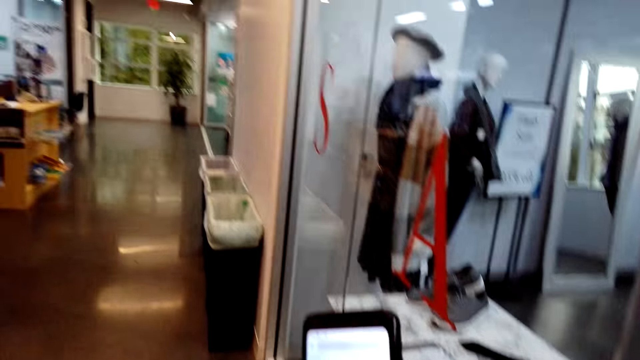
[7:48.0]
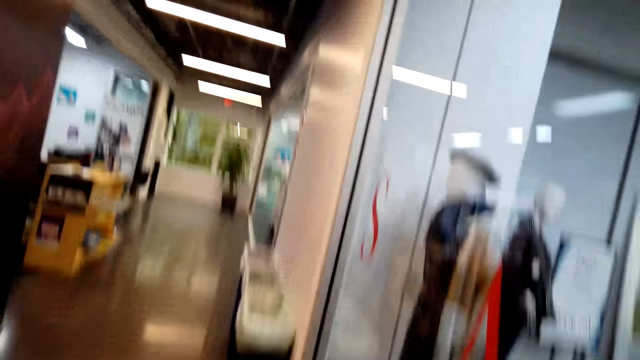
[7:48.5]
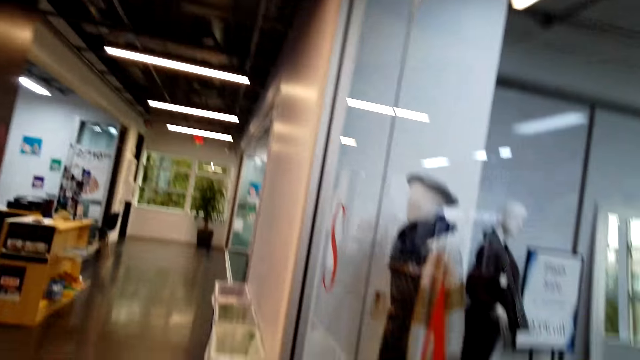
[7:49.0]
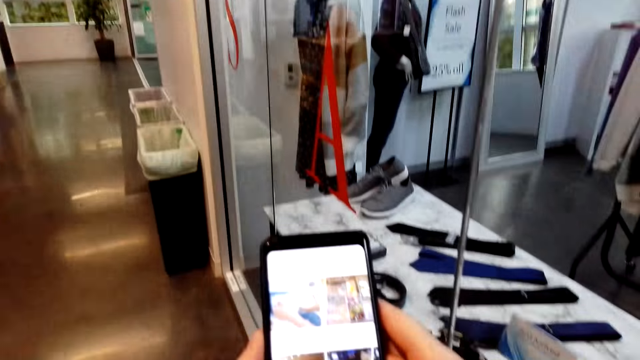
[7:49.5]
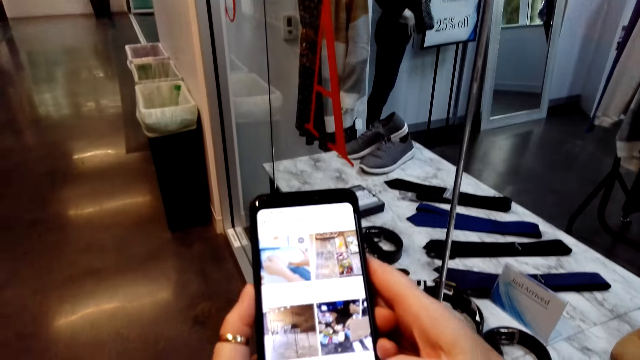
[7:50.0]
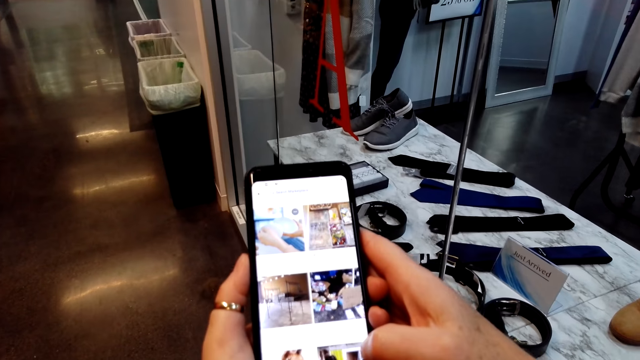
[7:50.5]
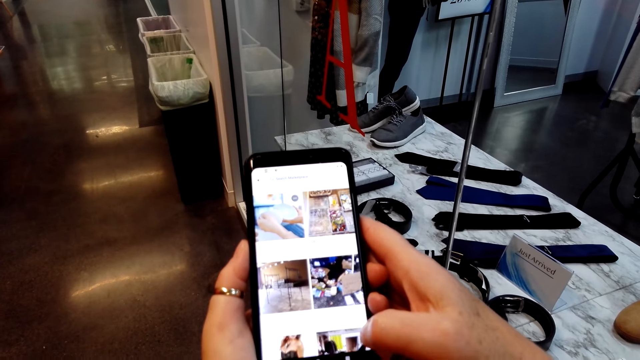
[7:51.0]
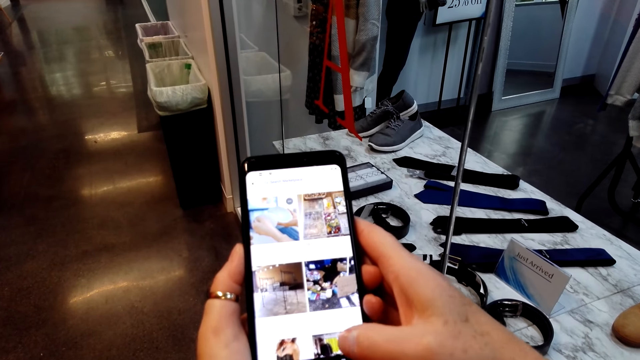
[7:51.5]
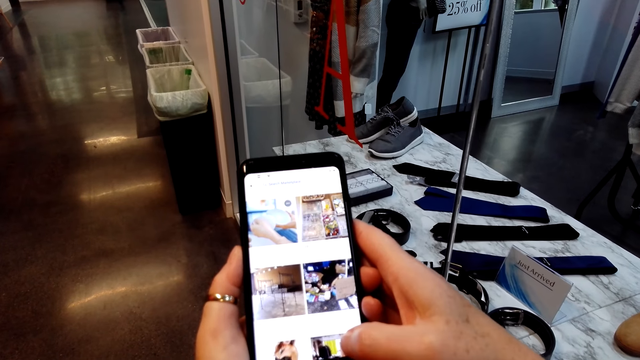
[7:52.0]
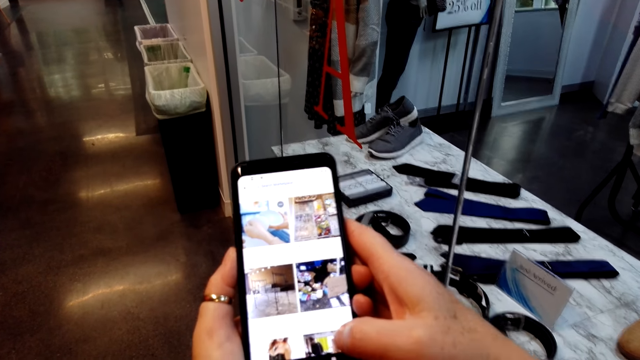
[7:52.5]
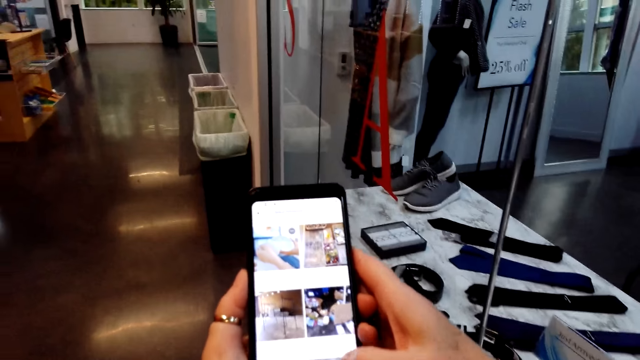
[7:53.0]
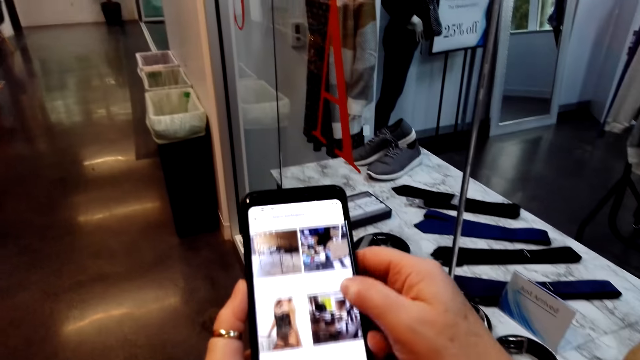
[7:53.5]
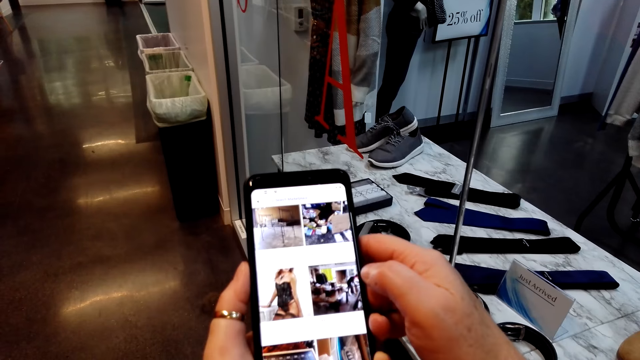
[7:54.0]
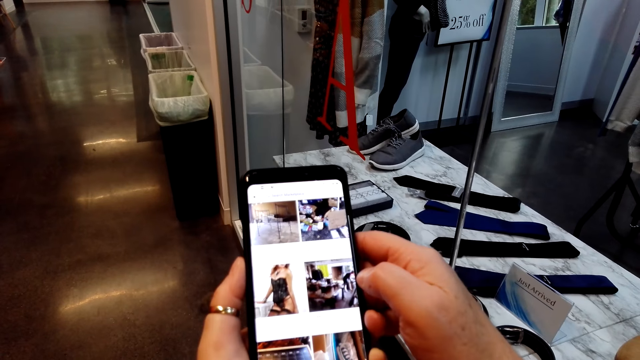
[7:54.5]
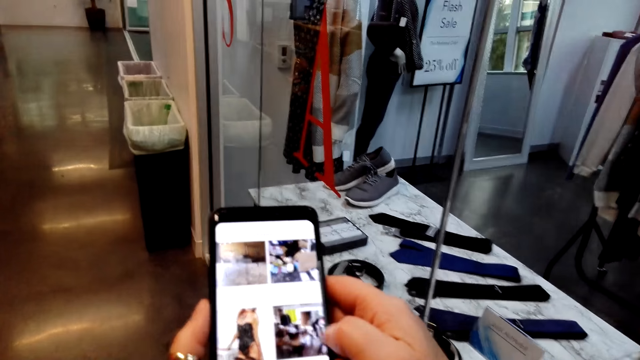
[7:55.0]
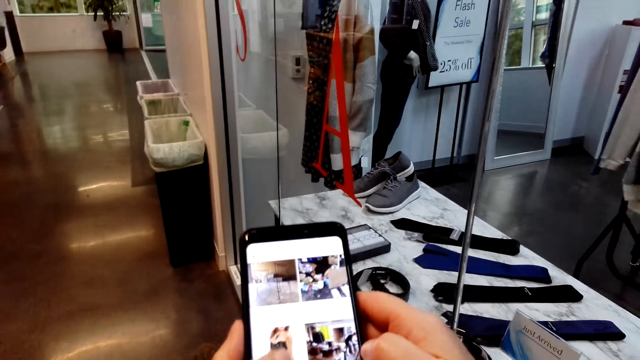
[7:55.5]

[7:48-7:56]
The camera wearer scrolls the phone. A lady speaks to the camera wearer. The camera wearer shows the lady the phone. They speak to the lady. They flip through images in her phone.

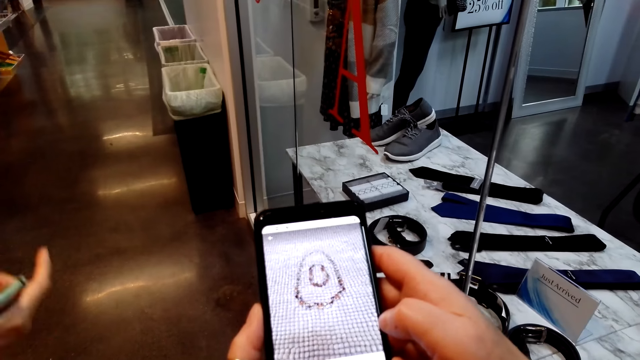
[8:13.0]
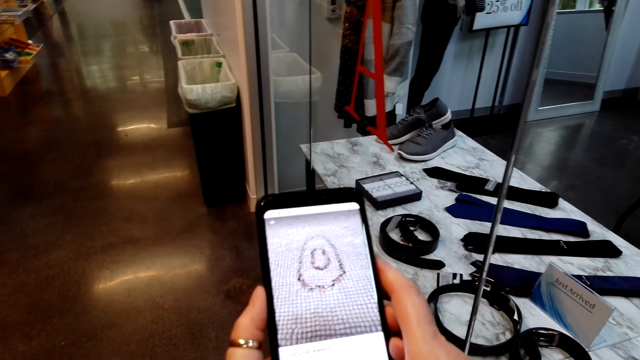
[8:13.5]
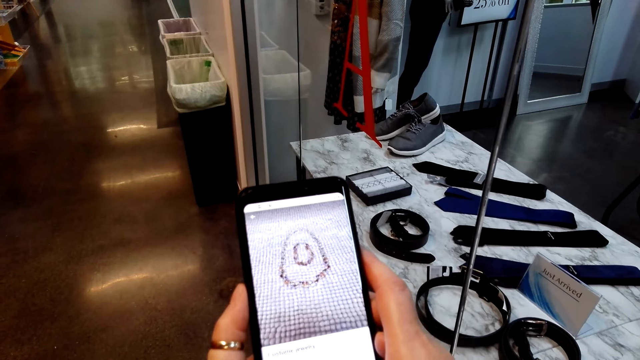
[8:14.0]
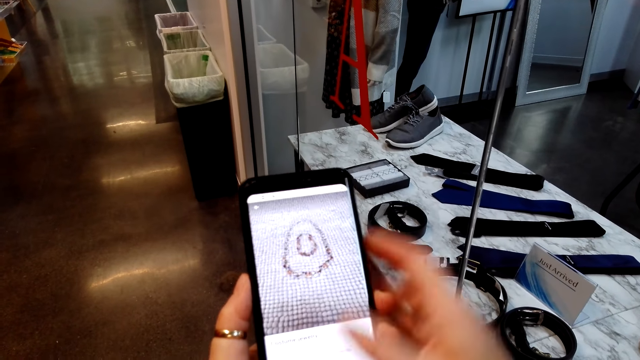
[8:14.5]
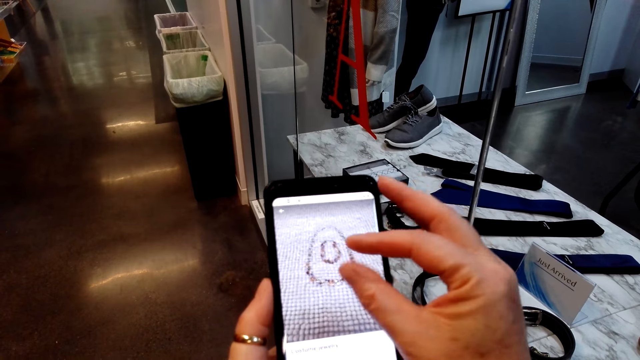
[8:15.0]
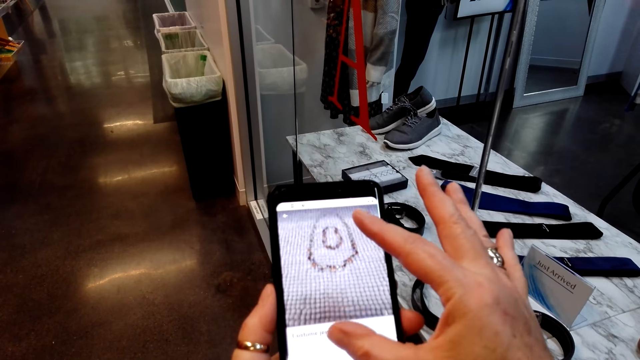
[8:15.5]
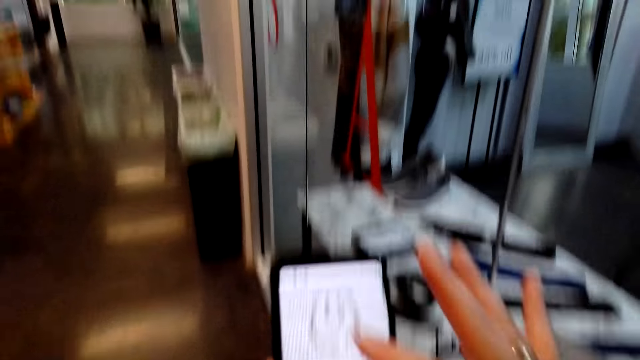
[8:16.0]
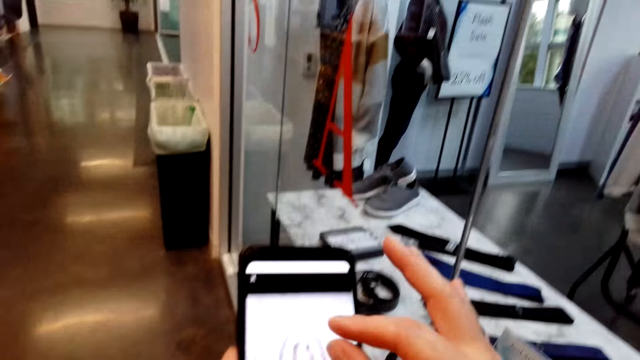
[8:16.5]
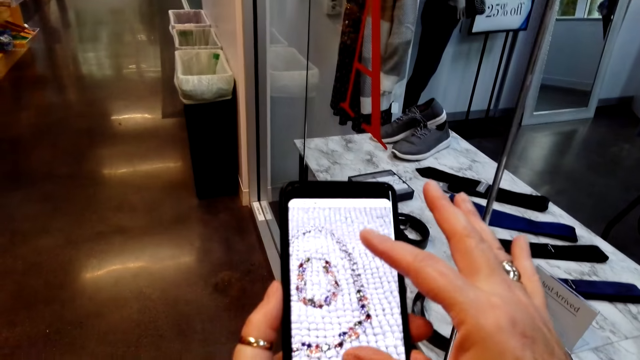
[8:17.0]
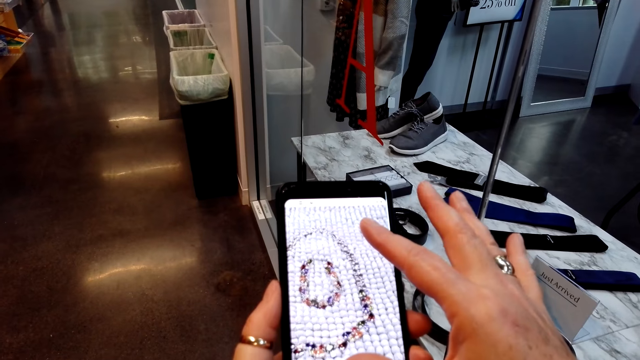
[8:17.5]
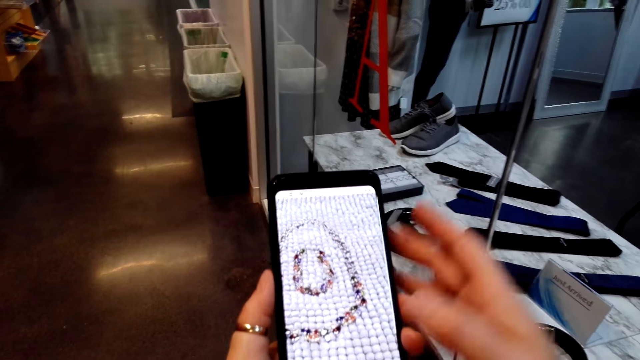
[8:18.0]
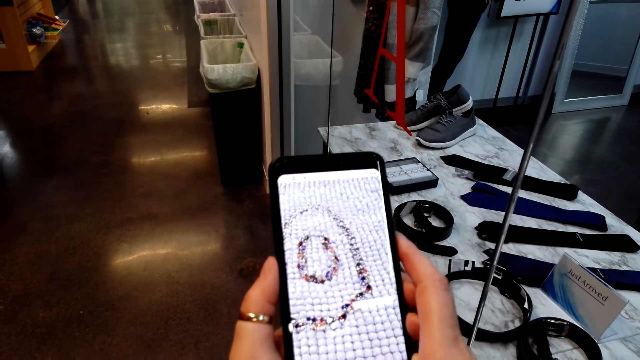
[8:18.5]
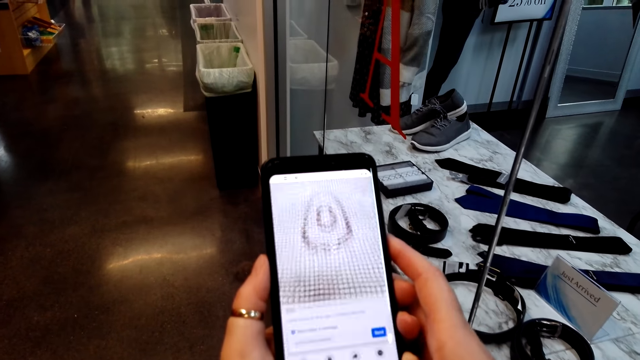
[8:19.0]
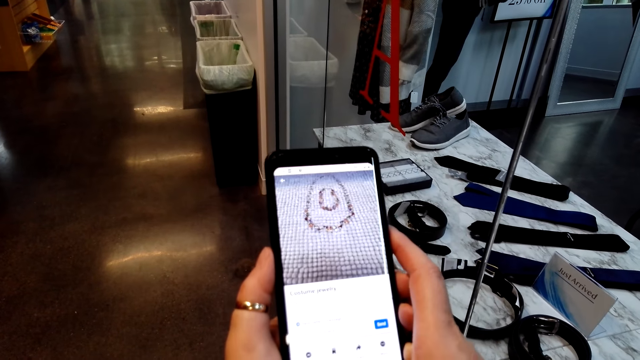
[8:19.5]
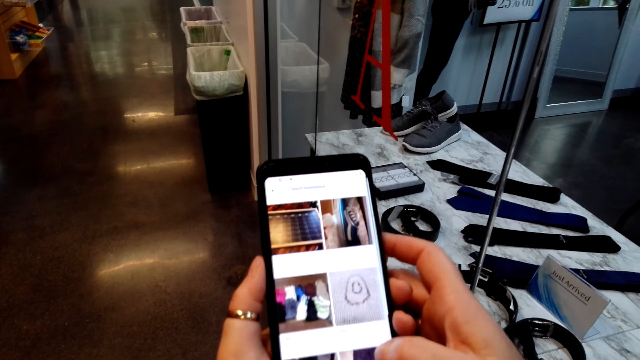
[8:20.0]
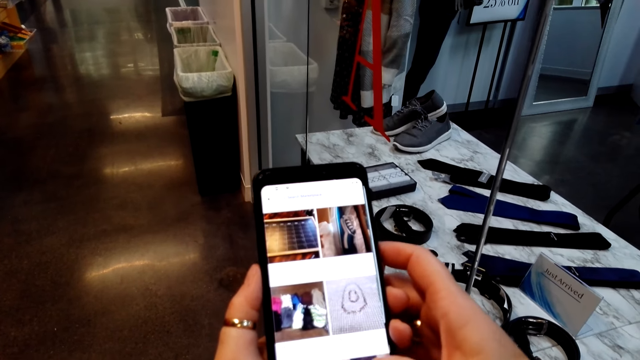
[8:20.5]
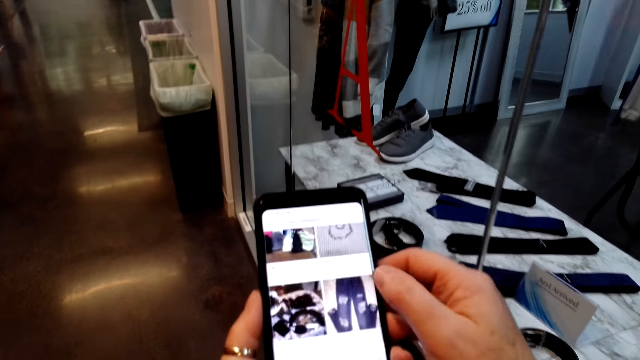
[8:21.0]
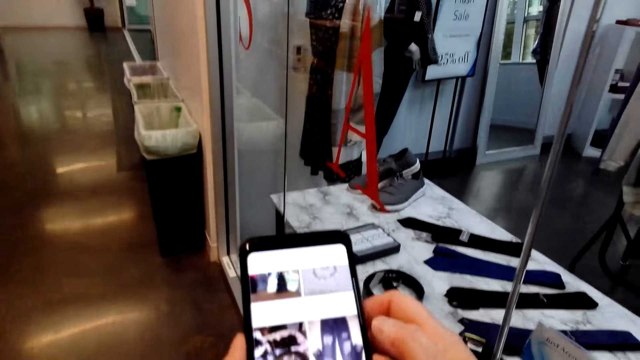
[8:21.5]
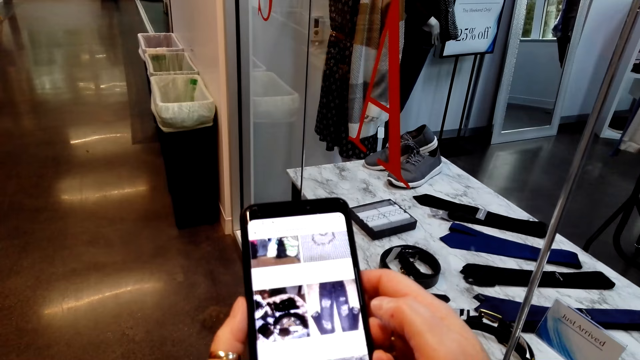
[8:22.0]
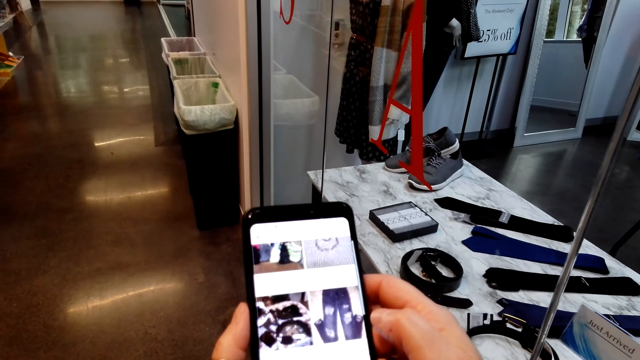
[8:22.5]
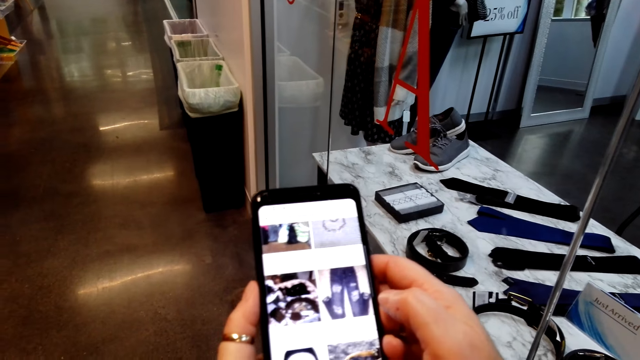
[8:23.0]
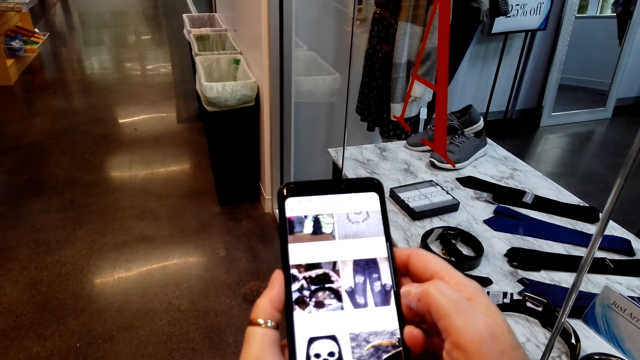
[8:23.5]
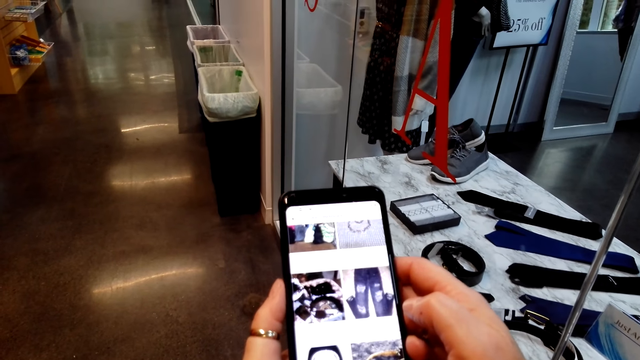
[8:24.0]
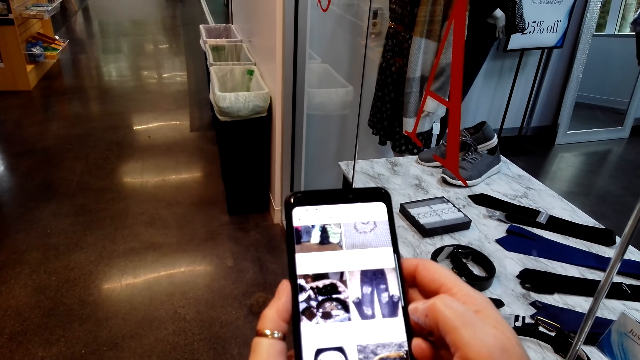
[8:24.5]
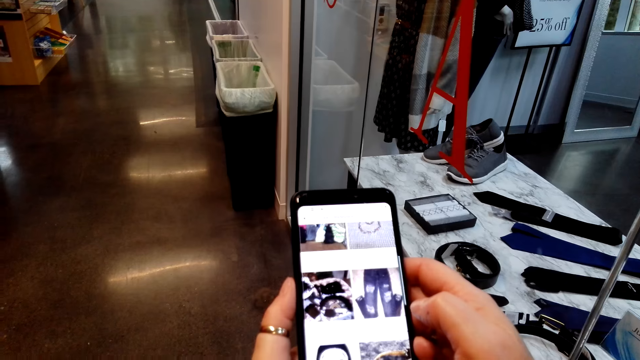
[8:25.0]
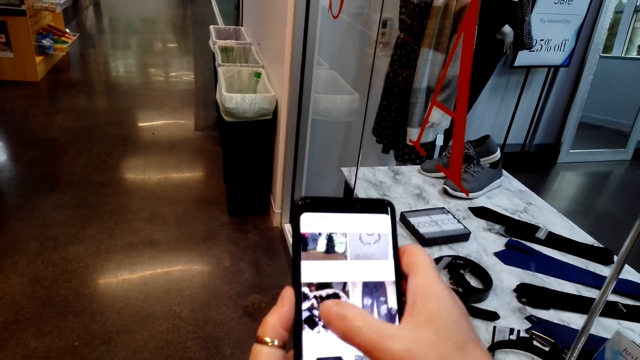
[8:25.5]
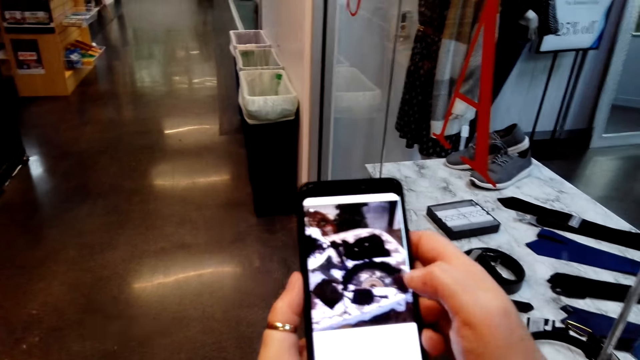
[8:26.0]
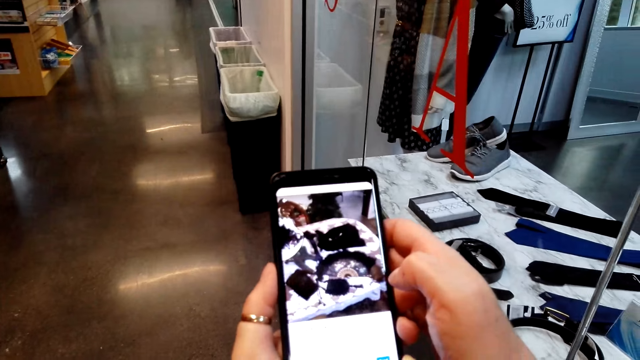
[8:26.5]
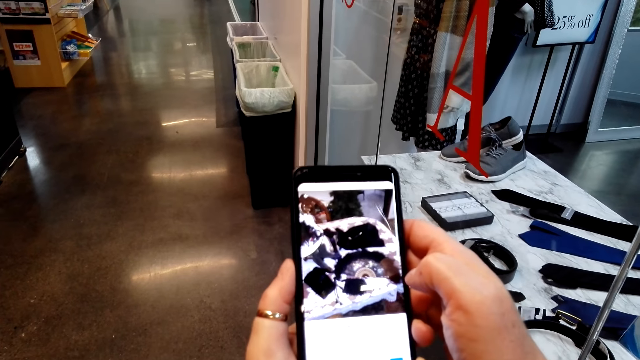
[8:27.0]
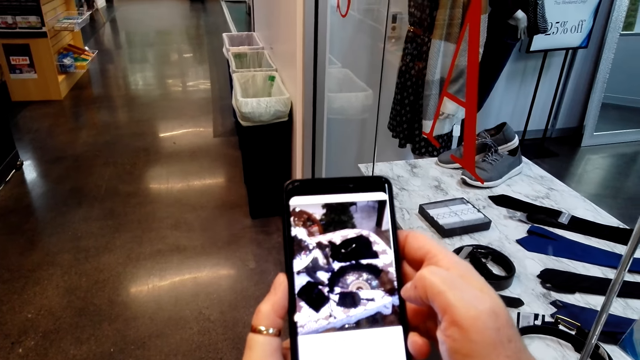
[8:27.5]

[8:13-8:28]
The camera wearer scrolls the phone. The lady lowers her phone. The camera wearer zooms in the image on the phone and scrolls the phone. The lady speaks to the camera wearer. The camera wearer stares at the phone and speaks to the lady. They scroll the phone. The lady speaks to the camera wearer.
